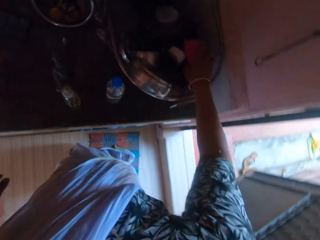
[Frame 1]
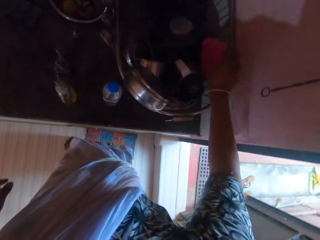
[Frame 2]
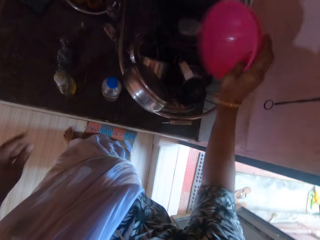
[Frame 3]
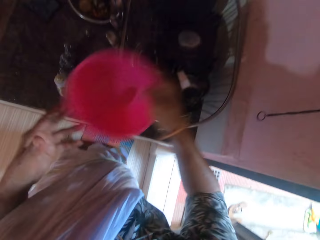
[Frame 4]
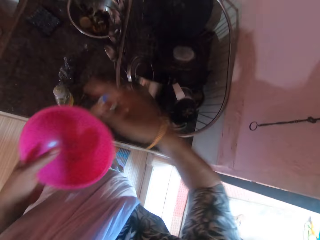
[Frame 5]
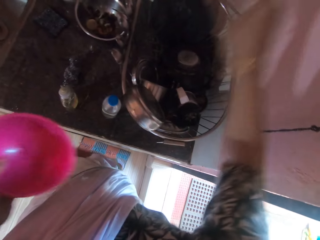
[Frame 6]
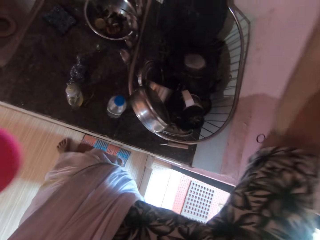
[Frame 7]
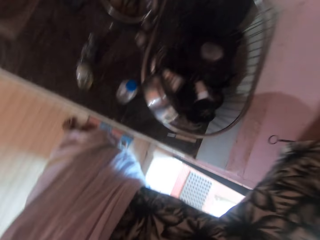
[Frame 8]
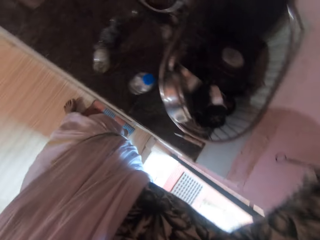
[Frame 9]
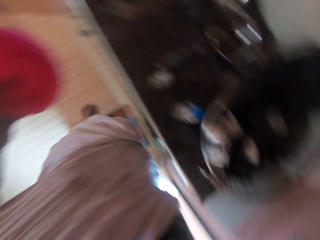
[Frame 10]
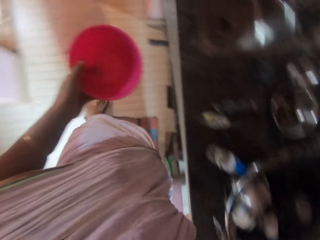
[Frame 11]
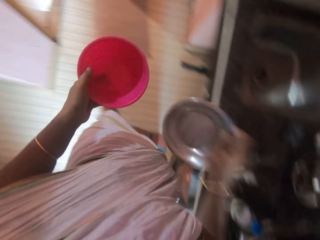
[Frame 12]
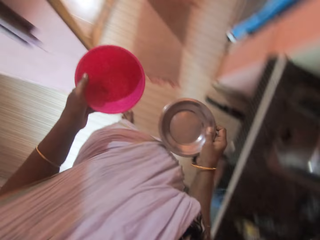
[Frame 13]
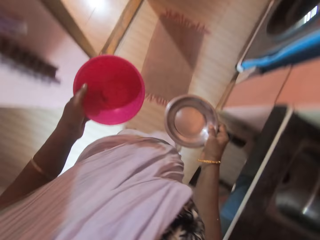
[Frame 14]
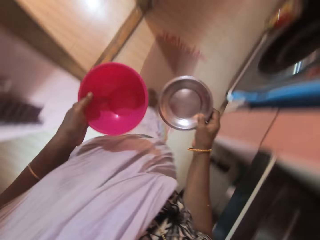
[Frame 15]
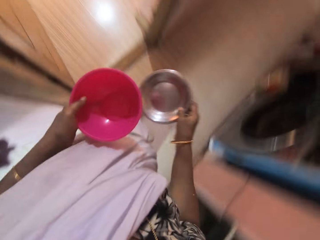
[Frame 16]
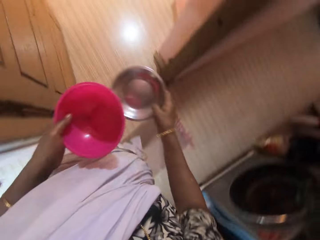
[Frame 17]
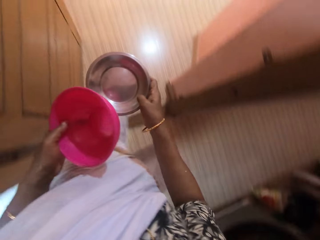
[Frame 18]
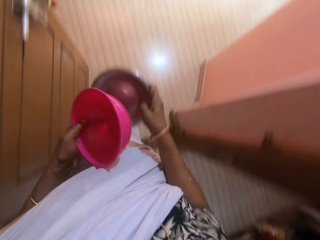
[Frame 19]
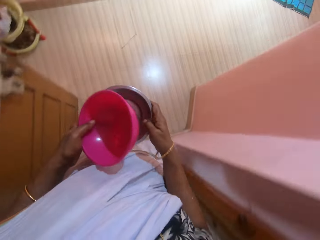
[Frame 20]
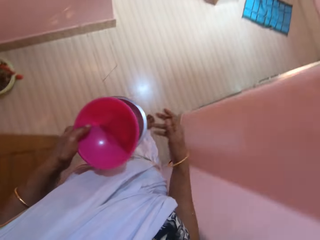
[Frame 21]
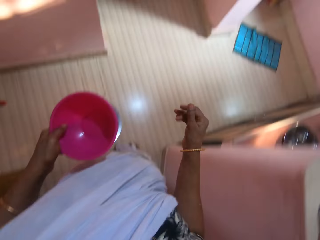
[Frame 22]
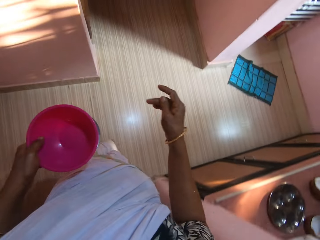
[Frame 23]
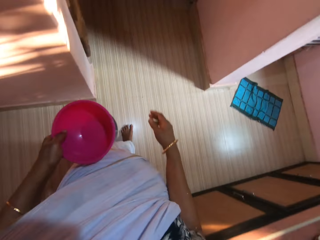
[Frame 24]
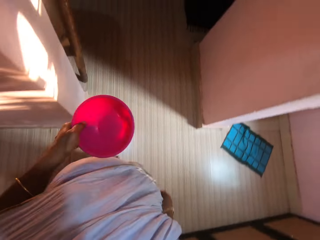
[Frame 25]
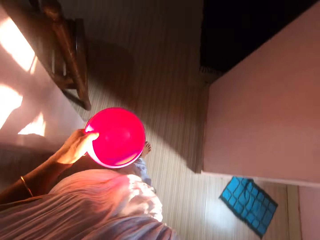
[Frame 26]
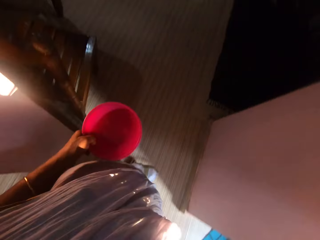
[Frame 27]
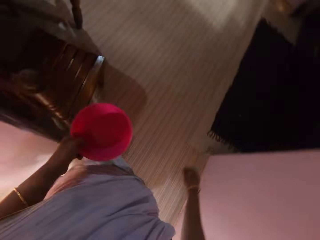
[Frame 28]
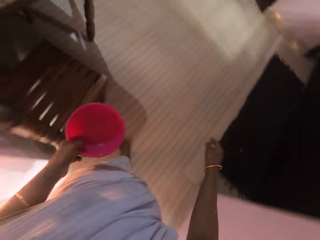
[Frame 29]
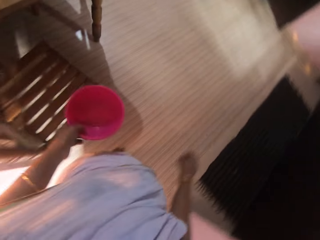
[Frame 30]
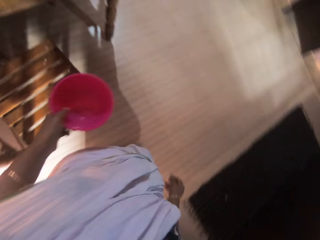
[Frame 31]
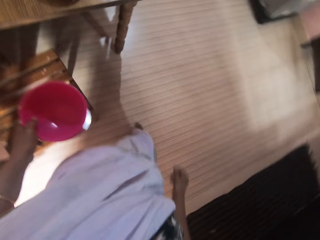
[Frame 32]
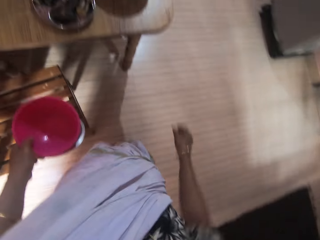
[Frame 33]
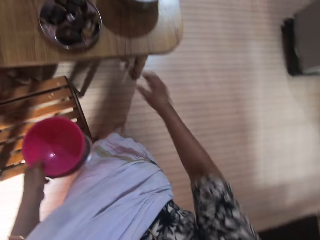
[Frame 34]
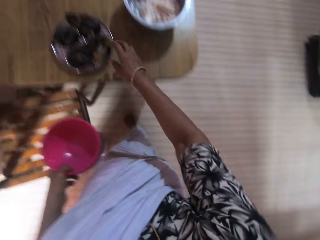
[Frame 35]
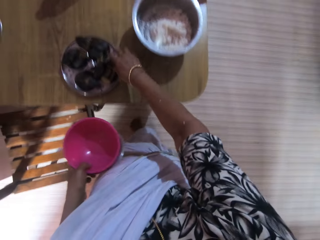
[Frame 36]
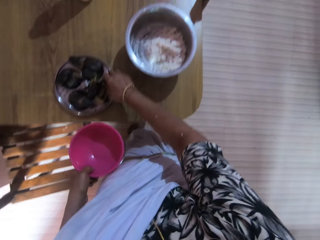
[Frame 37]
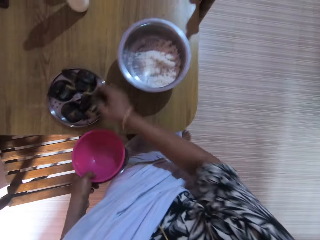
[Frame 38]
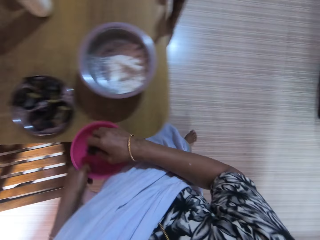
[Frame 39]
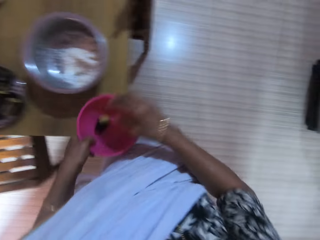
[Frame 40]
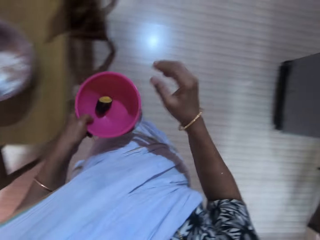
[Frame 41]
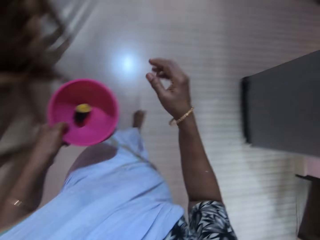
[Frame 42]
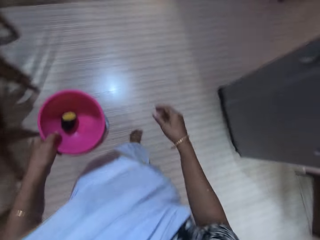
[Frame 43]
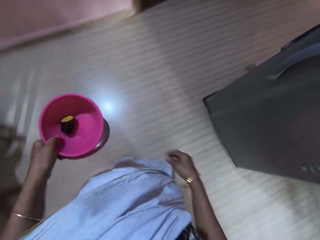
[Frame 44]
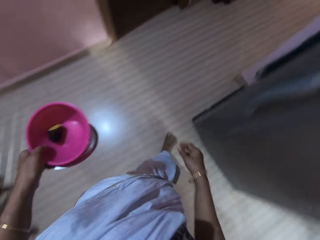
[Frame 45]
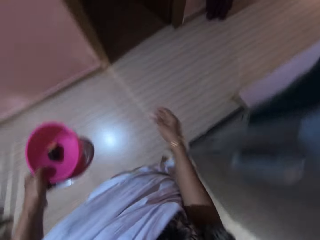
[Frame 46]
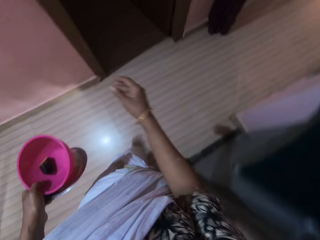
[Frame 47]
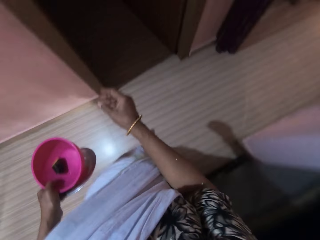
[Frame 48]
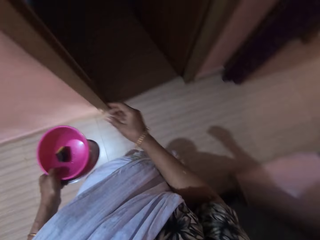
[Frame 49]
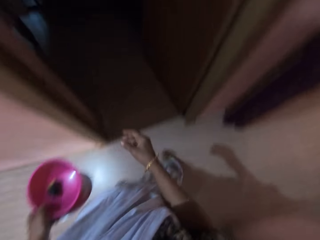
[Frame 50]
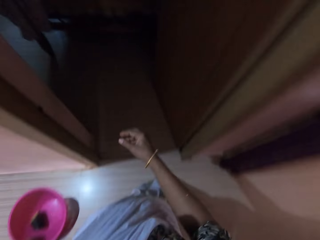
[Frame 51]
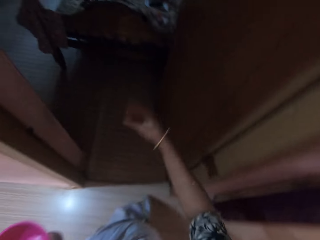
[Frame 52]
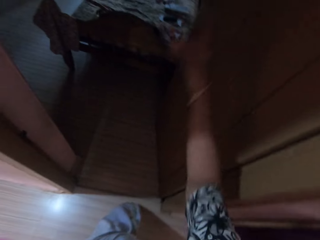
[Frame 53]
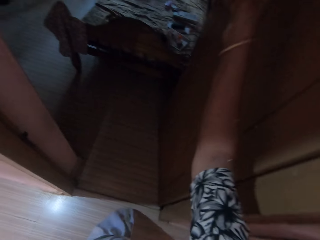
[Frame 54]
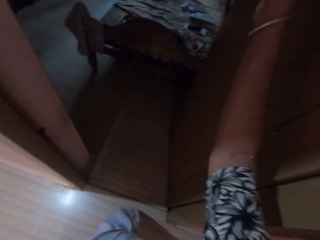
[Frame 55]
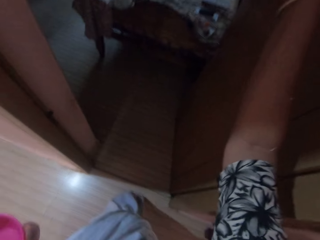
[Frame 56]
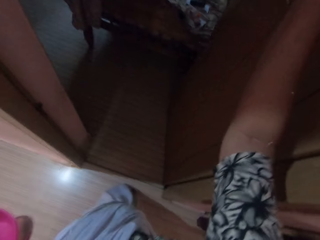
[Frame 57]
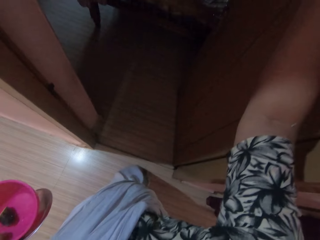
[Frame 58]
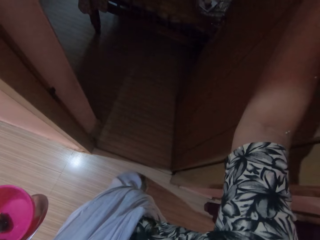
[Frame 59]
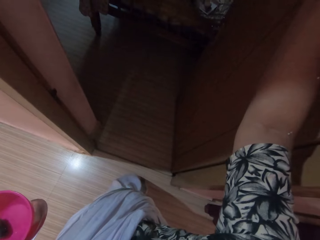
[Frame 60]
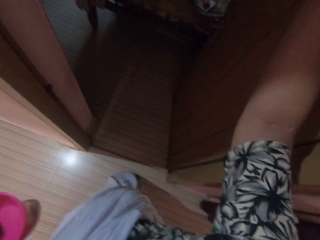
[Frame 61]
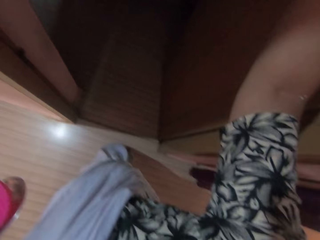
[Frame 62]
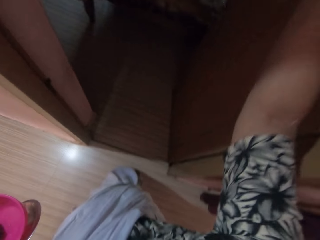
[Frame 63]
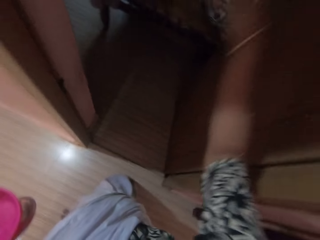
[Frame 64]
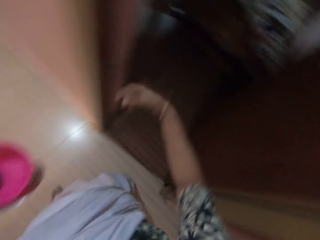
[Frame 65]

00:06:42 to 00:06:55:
The camera wearer picks up a bowl from a basket on the table with her right hand. She passes the bowl in her right hand to her left hand. She brings down a bowl in her right hand. She walks around a room. She passes the bowl in her right hand to her left hand. She picks up a plantain from the strainer on the table with her right hand. She places the plantain in her right hand in the bowl in her left hand. She walks towards a room. She converses with a man.

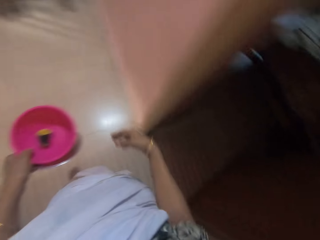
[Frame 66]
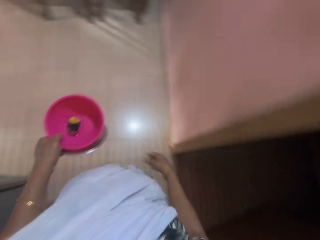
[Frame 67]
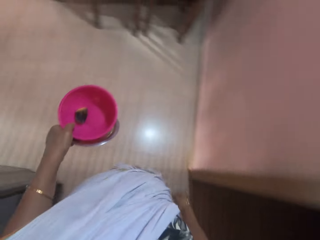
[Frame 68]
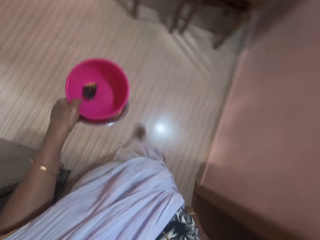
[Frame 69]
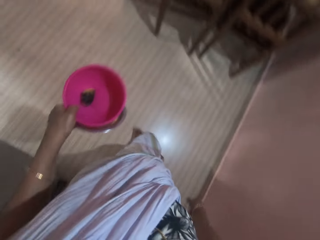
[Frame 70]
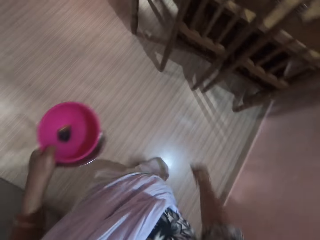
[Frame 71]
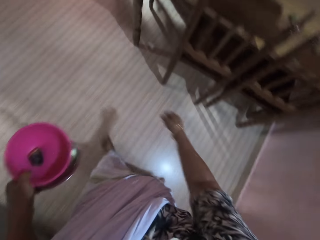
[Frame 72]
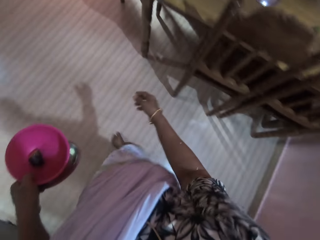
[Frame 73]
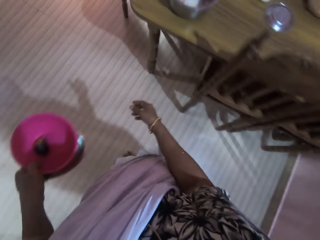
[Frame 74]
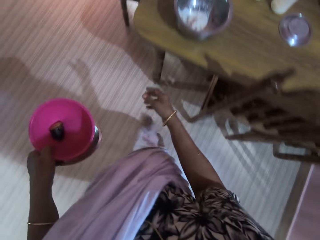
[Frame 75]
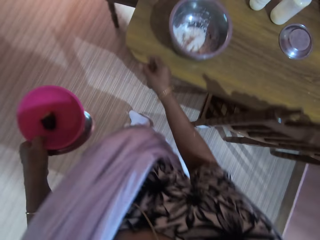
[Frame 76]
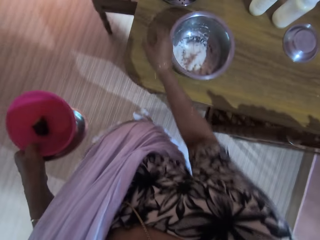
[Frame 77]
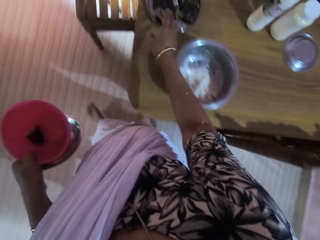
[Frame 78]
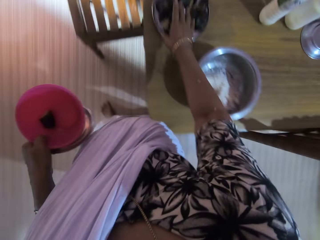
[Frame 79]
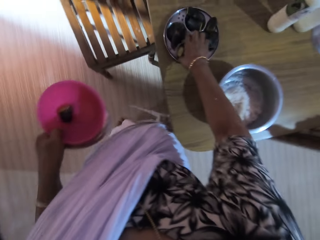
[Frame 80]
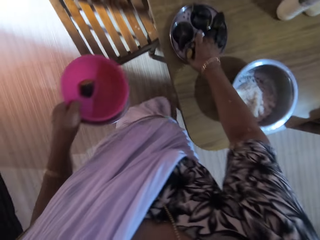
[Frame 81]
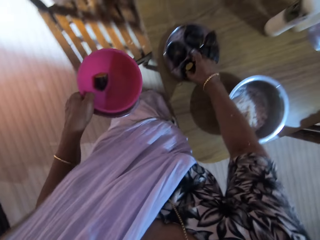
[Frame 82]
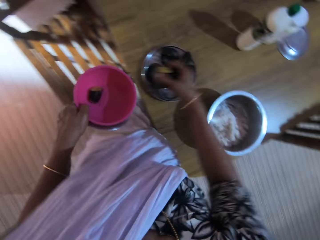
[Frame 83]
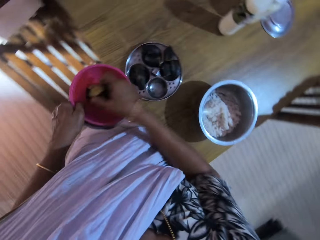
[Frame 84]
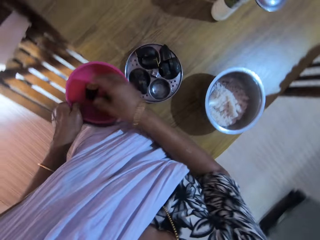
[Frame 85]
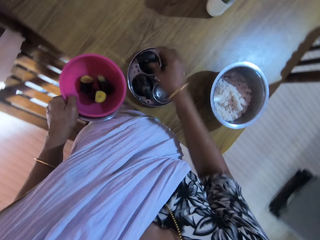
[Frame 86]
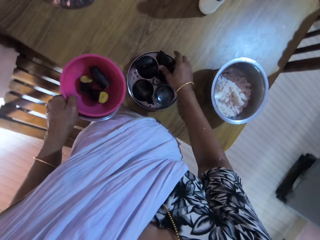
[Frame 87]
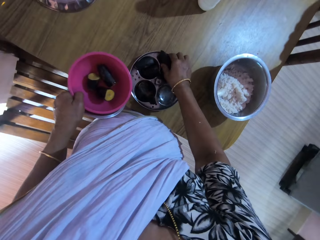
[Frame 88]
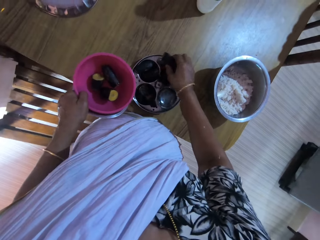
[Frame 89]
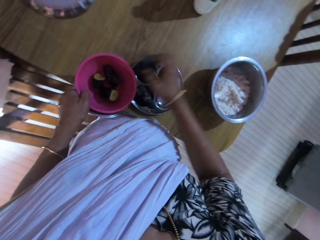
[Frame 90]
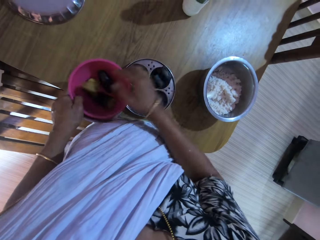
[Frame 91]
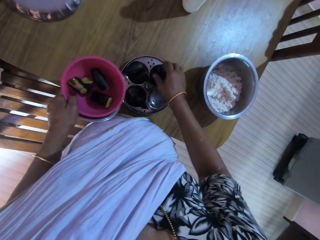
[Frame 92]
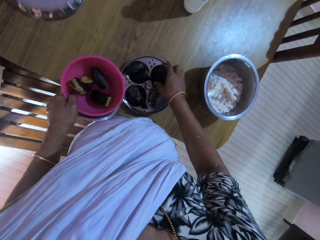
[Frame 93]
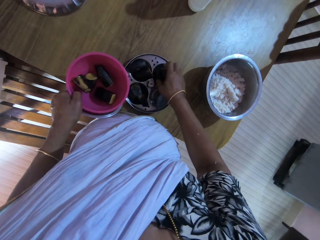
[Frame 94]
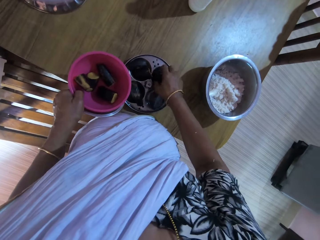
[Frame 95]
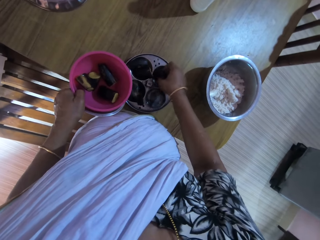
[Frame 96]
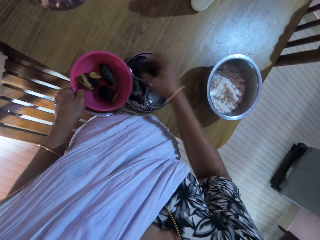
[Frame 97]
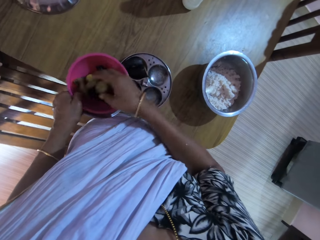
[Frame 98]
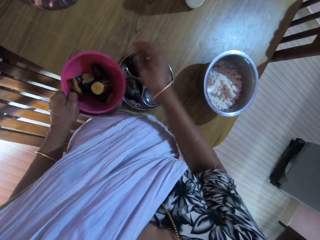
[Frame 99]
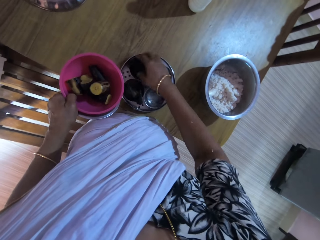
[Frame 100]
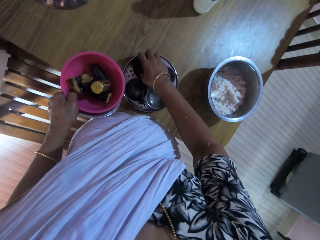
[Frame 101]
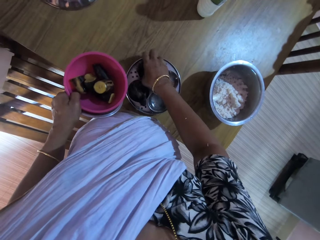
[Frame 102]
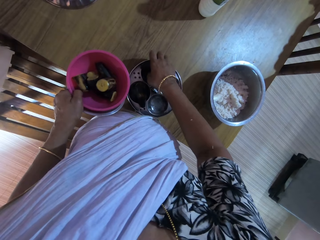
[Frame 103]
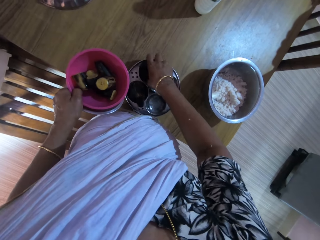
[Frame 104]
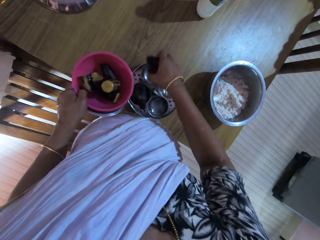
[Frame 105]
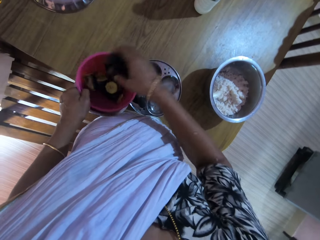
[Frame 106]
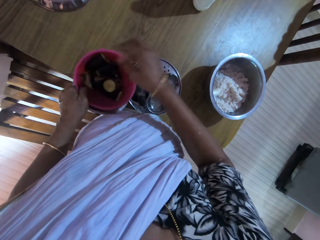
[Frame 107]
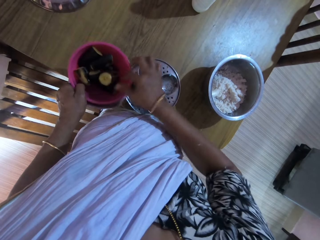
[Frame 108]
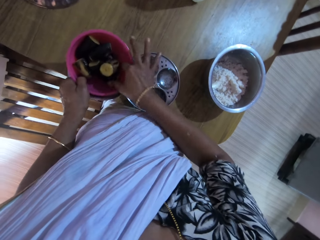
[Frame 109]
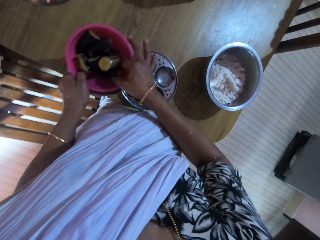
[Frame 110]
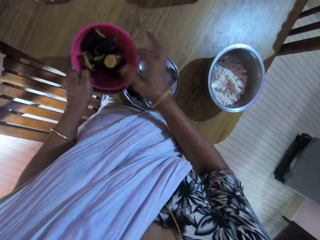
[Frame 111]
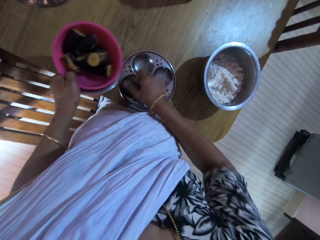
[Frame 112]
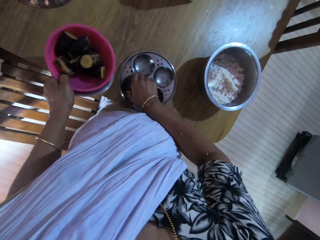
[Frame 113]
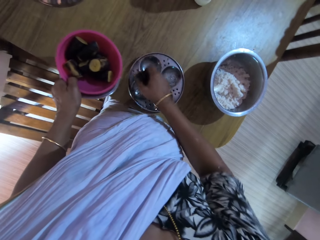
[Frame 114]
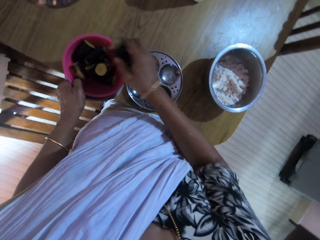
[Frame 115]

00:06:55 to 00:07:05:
The camera wearer walks around a room. She picks up a plantain from the strainer on the table with her right hand and places the plantain in her right hand in the bowl in her left hand. She picks up a plantain from the strainer on the table with her right hand and places the plantain in her right hand in the bowl in her left hand. She picks up a plantain from the strainer on the table with her right hand and places the plantain in her right hand in the bowl in her left hand. She picks up a plantain from the strainer on the table with her right hand and places the plantain in her right hand in the bowl in her left hand. She touches the plantain in the bowl with her right hand. She puts down the bowl on the table. She picks up a plantain from the strainer on the table with her right hand.
